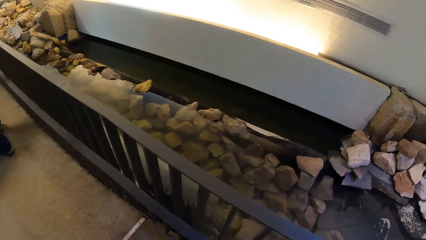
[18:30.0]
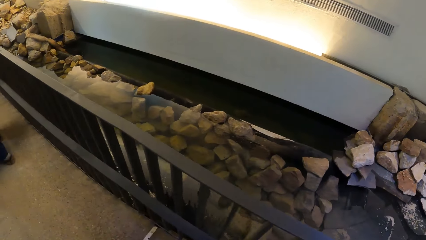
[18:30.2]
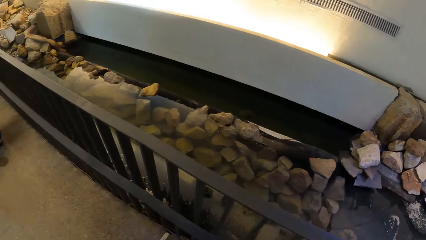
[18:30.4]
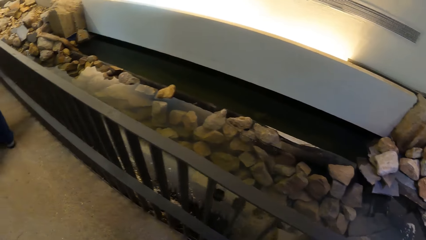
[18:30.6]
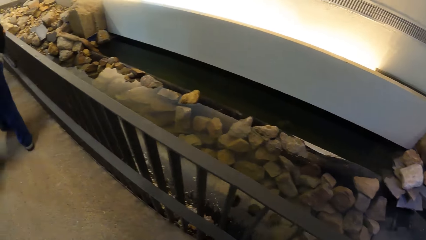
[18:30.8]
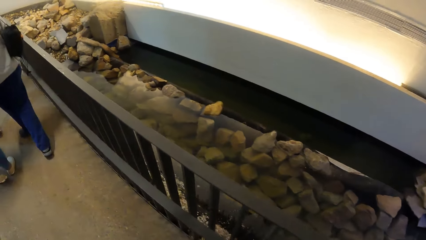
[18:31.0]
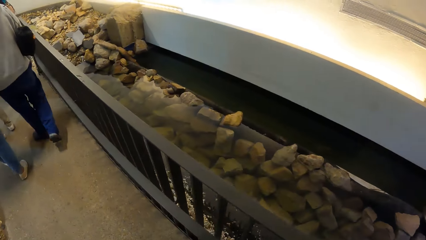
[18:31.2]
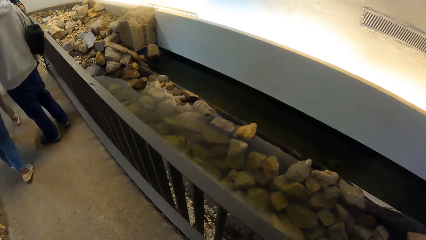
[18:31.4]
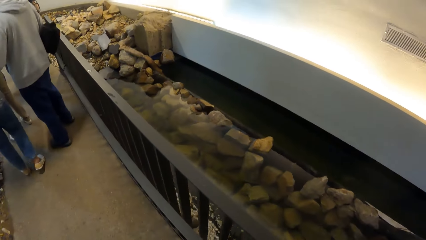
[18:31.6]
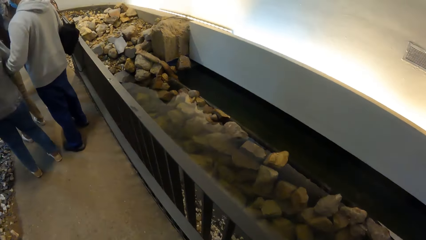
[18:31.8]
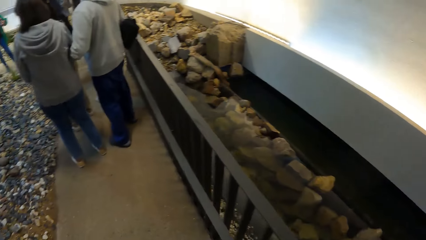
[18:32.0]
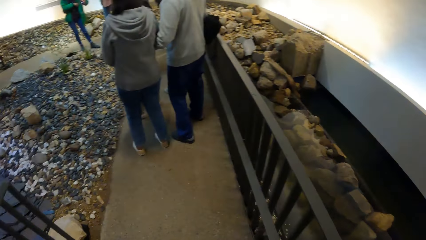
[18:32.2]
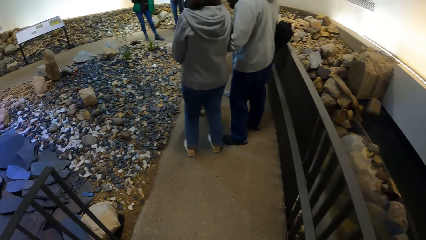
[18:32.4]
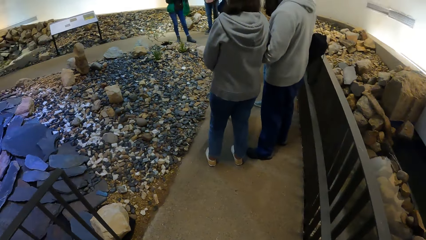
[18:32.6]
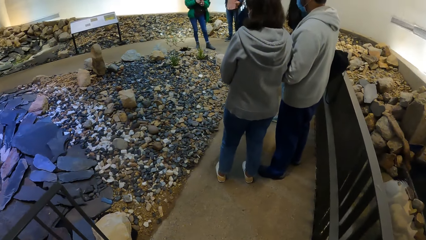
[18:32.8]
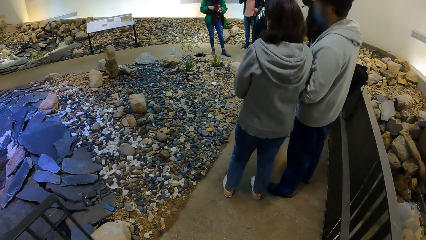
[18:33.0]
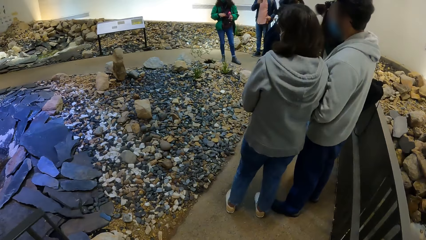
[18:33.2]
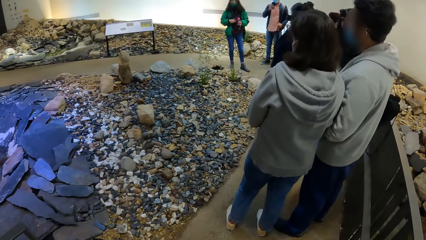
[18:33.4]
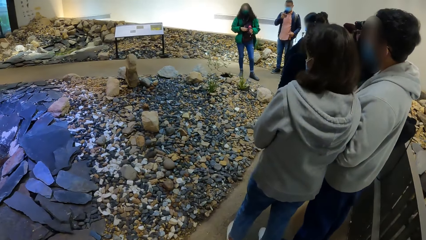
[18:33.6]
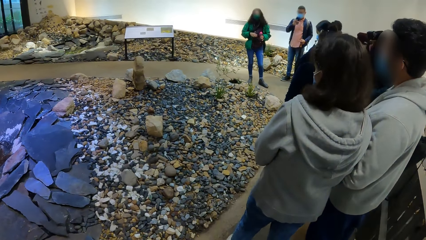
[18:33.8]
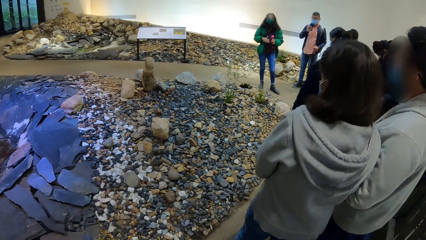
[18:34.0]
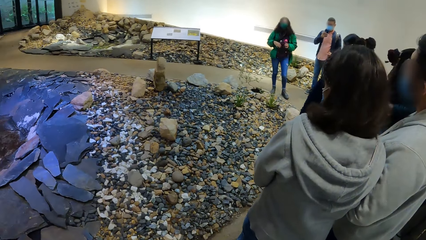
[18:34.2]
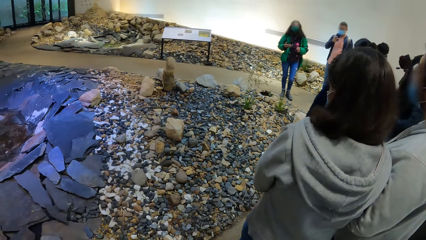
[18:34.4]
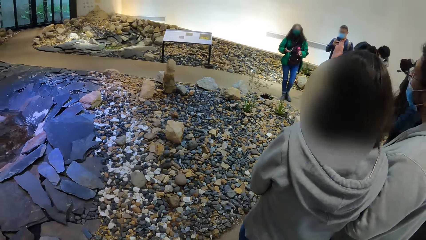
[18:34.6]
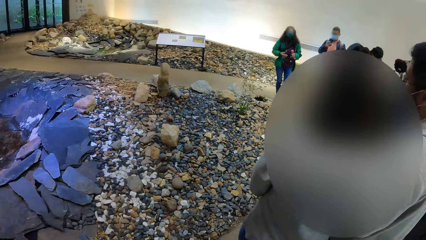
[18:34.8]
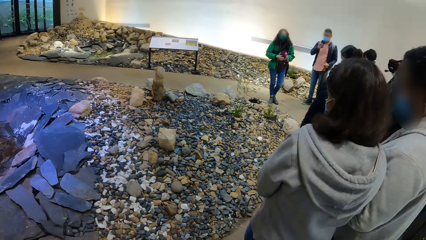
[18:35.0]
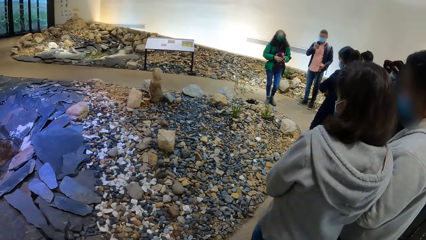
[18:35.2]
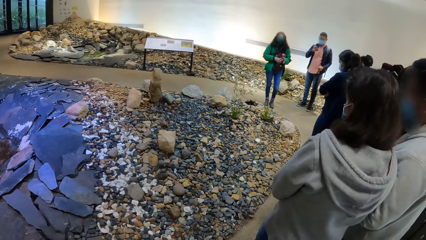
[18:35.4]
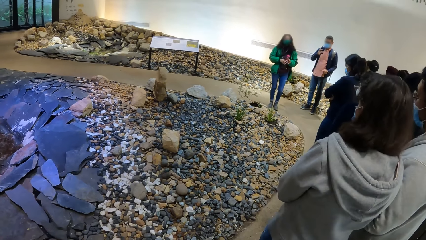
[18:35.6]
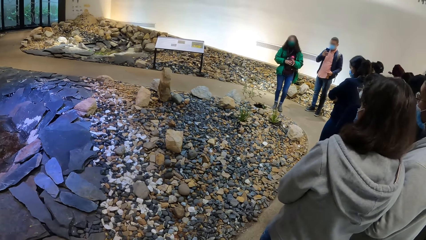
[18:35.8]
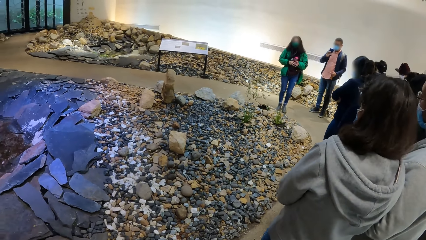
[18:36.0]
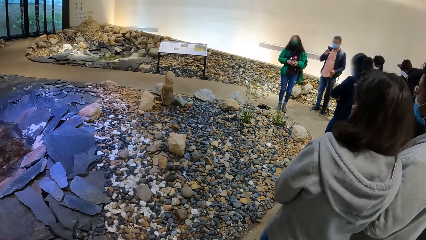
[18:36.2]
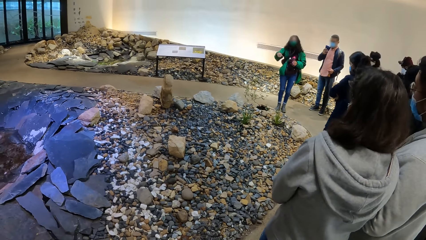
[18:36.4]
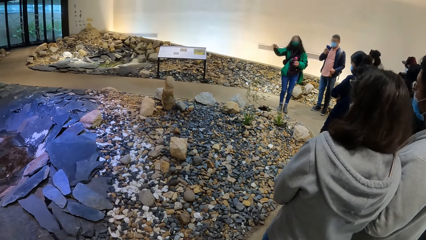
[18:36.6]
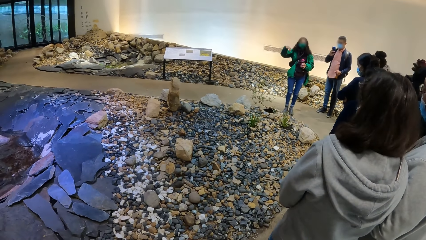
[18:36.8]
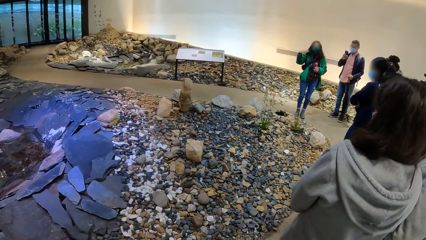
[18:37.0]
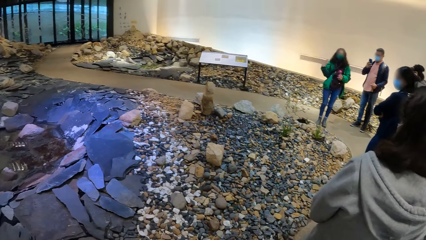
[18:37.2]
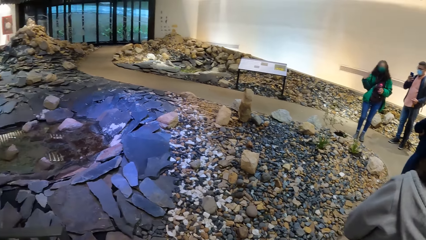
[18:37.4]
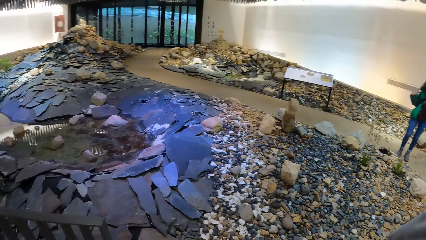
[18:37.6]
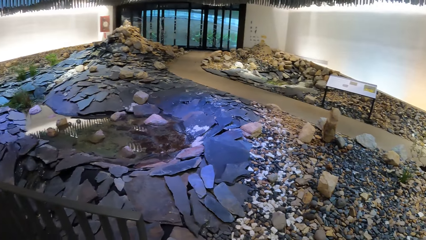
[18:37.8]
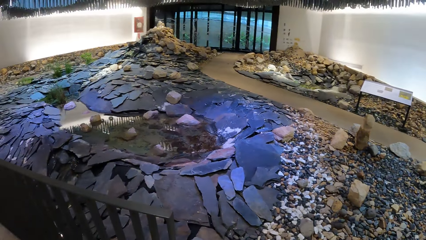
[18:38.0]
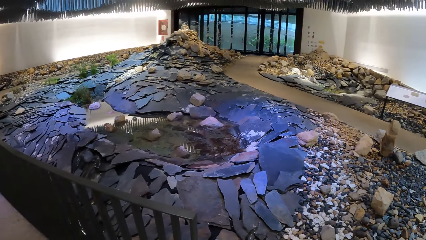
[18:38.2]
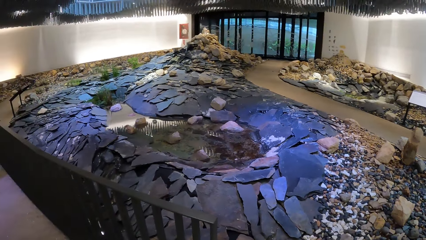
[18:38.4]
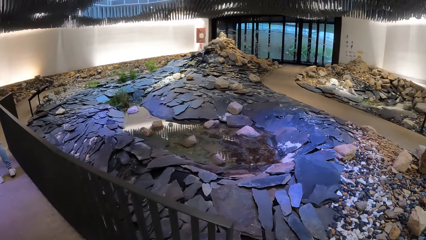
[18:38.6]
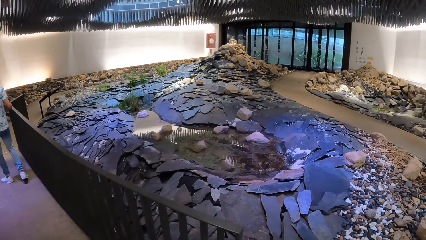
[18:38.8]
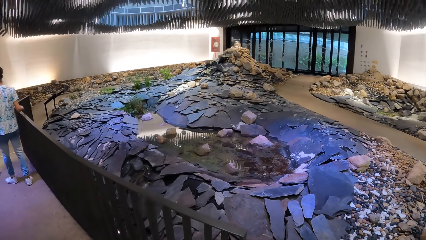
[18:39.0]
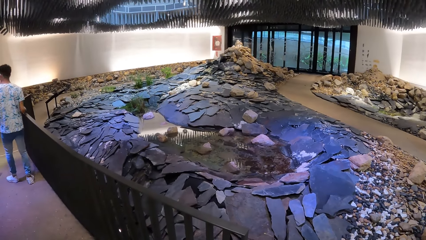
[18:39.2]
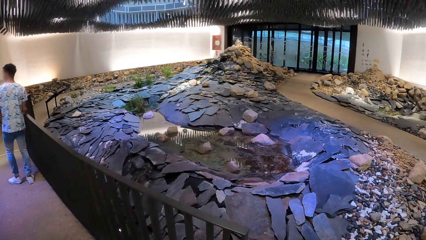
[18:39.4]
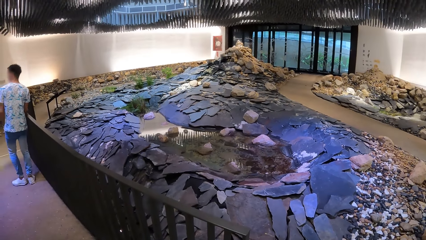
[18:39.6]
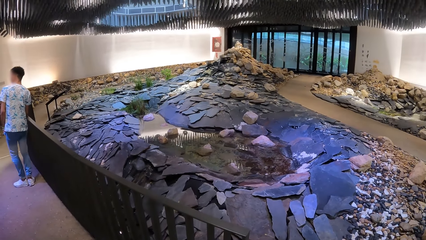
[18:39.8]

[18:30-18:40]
The camera wearer stares around.

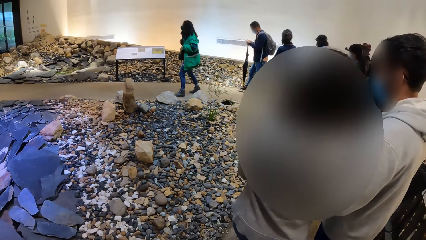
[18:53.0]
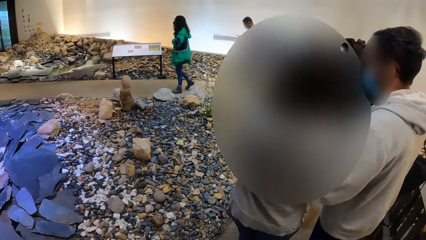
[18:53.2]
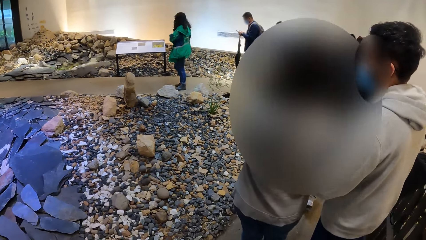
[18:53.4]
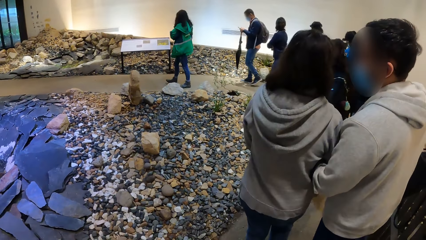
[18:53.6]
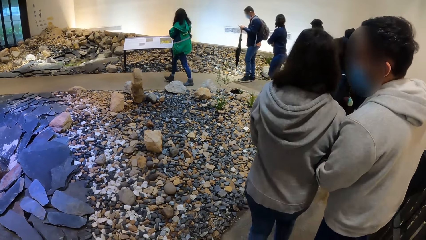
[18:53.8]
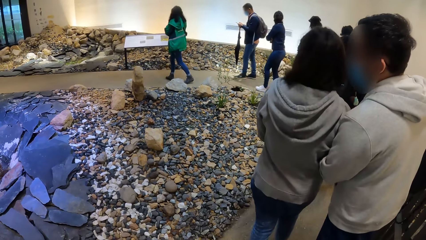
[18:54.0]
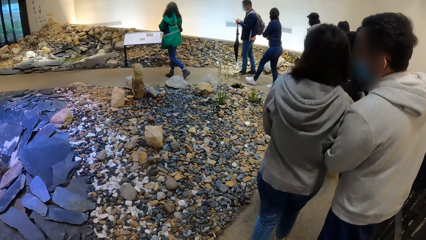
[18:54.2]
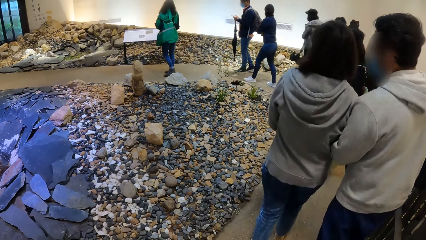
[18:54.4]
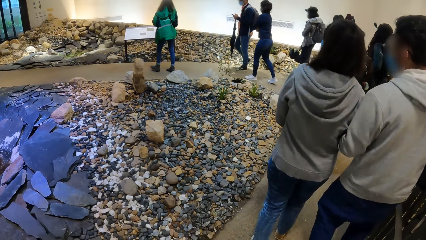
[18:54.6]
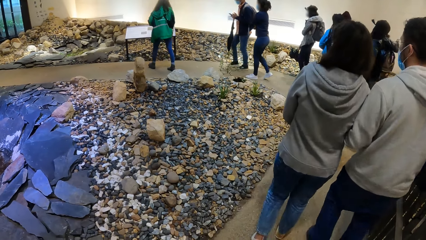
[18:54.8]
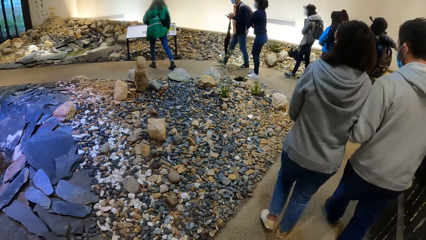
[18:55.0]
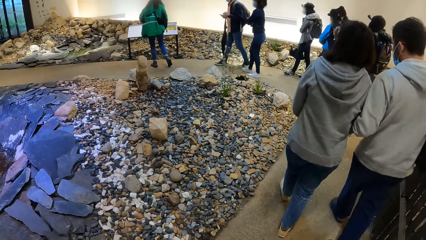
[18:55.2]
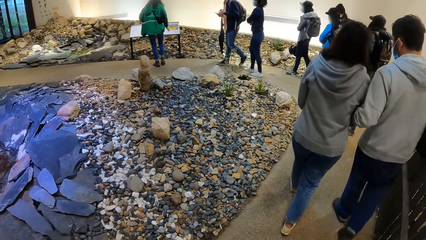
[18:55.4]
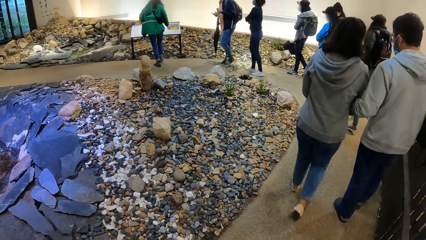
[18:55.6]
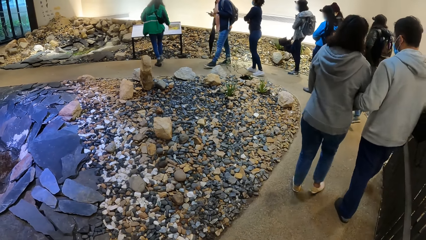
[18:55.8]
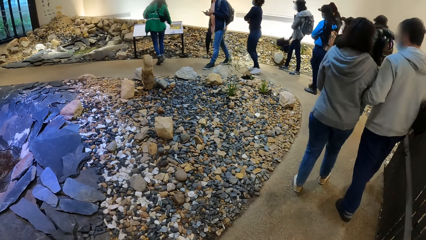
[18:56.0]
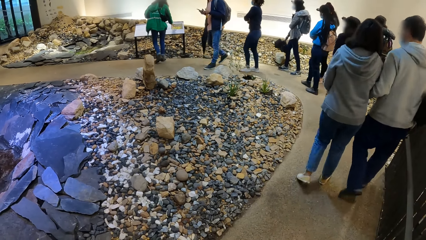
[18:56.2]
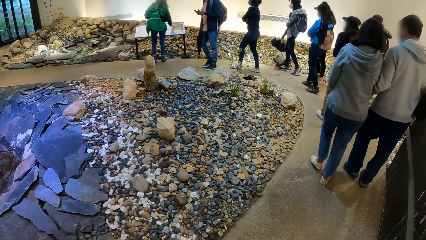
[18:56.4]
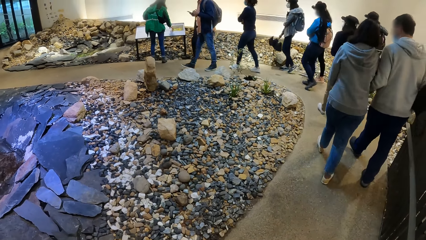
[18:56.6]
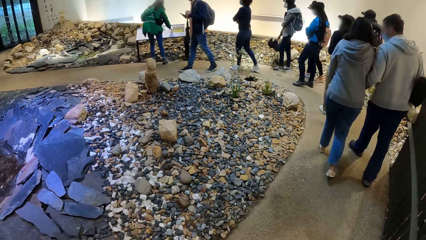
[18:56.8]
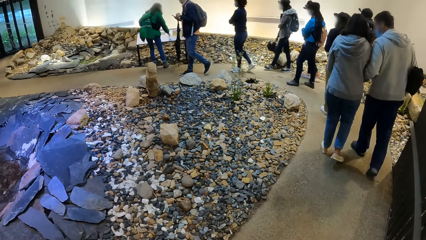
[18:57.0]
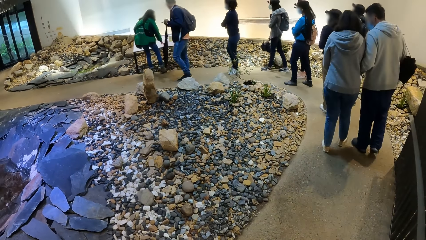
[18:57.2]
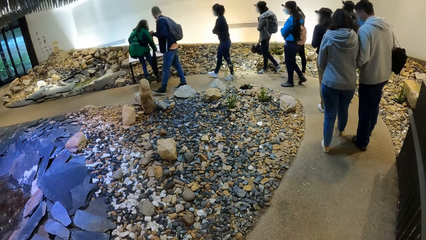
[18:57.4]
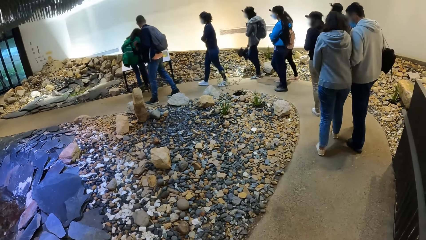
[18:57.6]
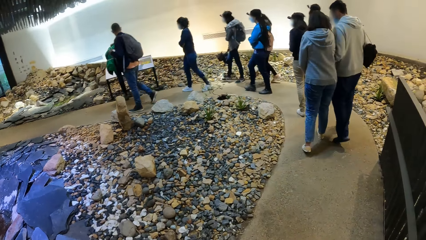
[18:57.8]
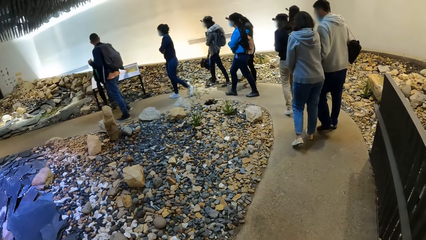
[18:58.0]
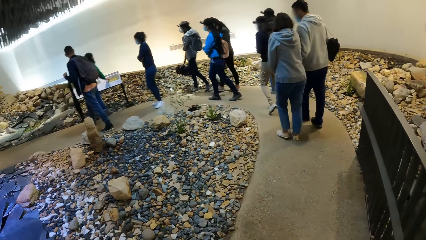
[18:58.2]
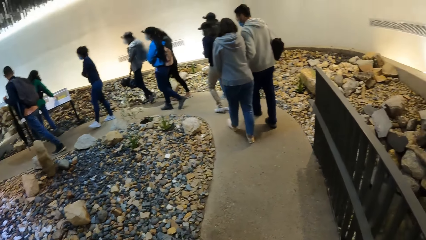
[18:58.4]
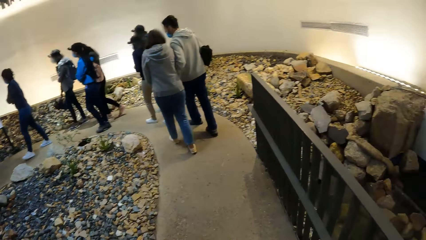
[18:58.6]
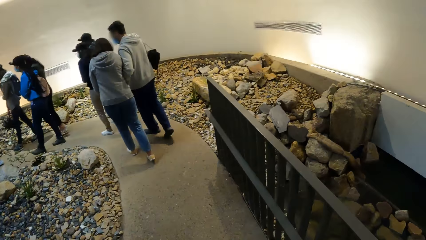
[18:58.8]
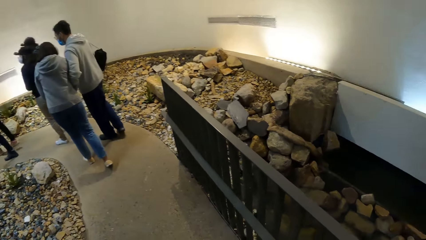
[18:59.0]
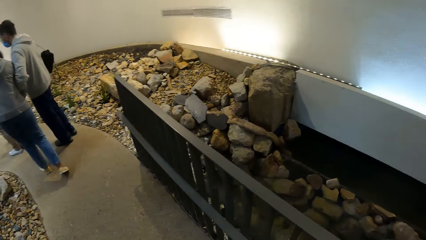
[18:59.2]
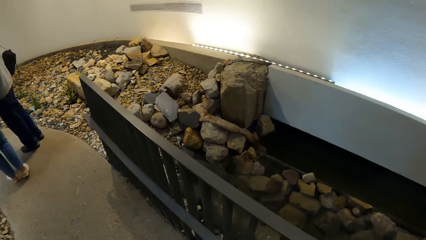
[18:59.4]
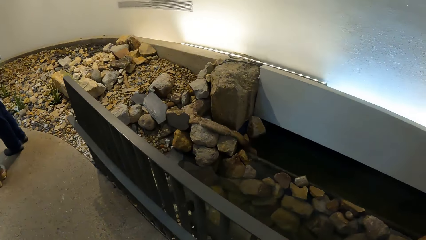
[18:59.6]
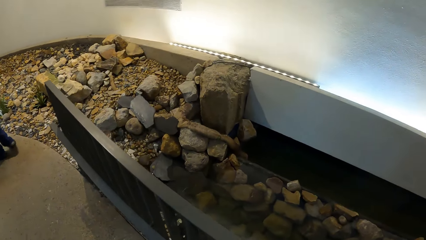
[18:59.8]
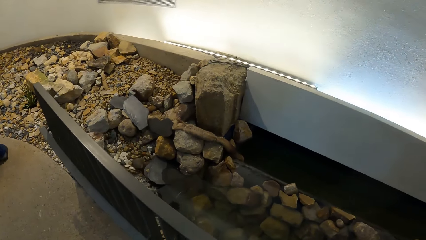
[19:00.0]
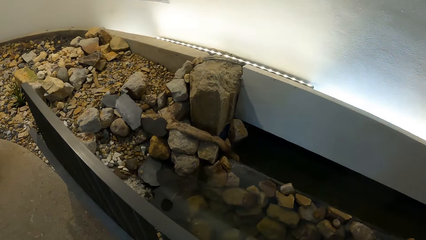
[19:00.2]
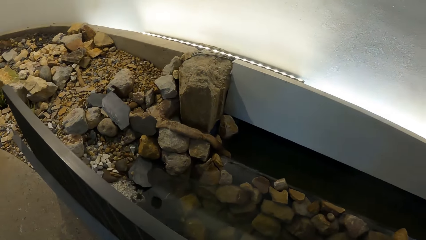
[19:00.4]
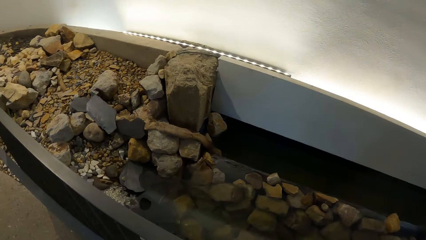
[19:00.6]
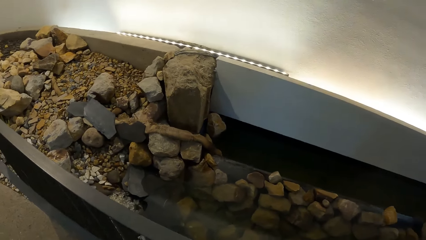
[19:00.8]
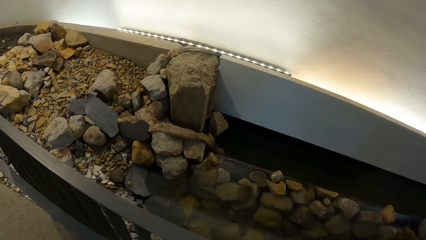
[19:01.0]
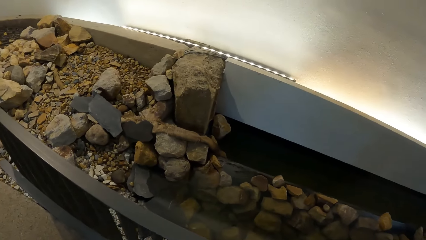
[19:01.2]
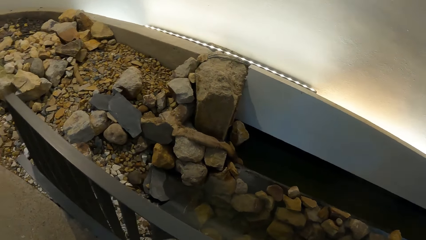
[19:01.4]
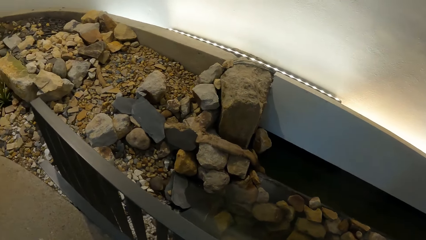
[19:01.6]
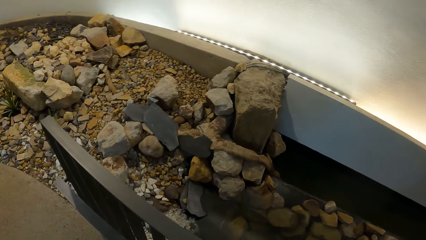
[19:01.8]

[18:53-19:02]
The camera wearer moves around.
